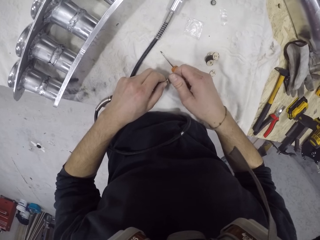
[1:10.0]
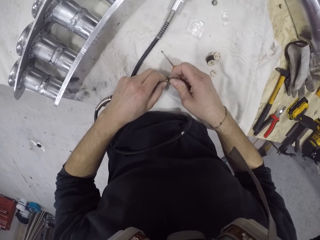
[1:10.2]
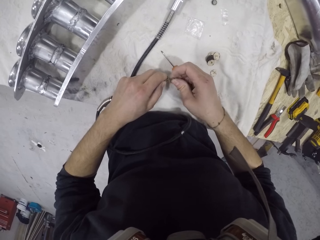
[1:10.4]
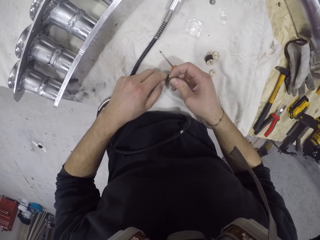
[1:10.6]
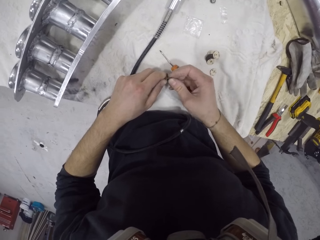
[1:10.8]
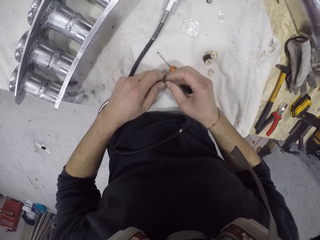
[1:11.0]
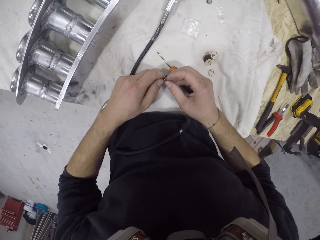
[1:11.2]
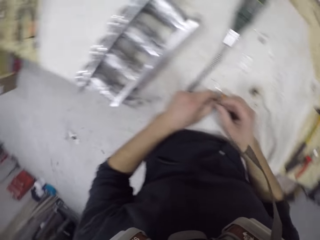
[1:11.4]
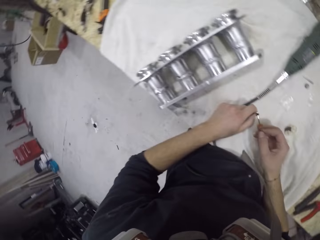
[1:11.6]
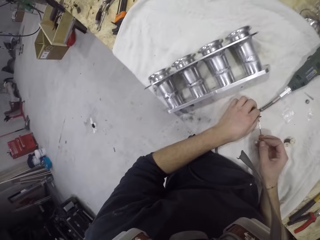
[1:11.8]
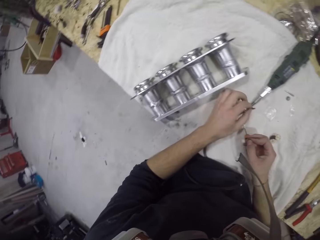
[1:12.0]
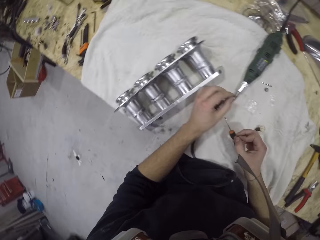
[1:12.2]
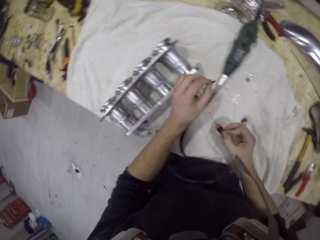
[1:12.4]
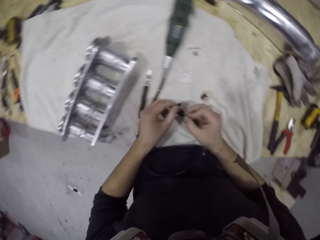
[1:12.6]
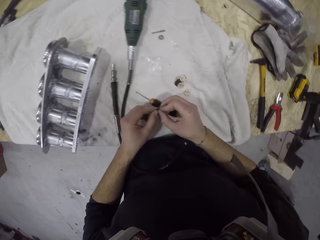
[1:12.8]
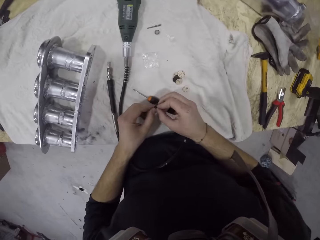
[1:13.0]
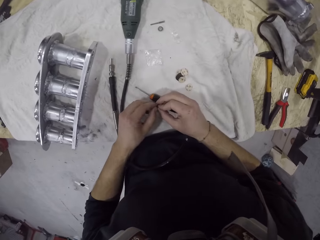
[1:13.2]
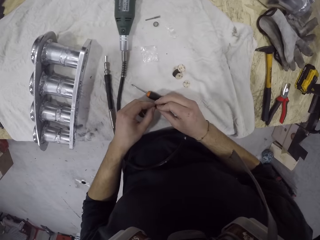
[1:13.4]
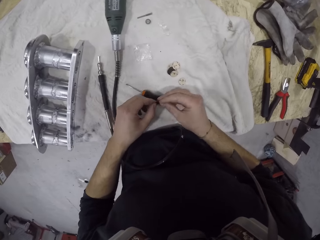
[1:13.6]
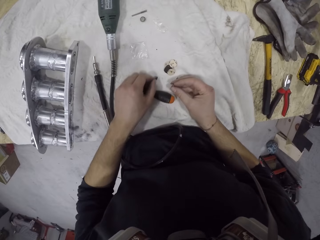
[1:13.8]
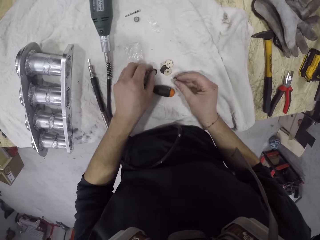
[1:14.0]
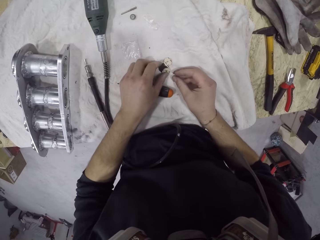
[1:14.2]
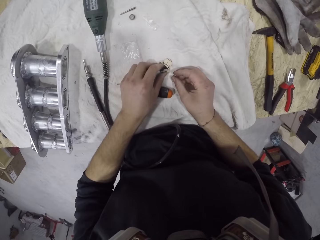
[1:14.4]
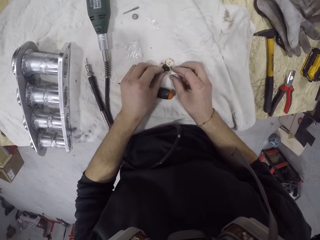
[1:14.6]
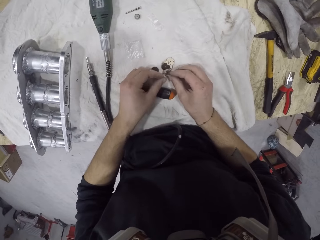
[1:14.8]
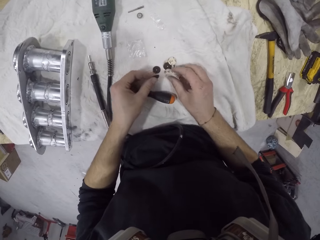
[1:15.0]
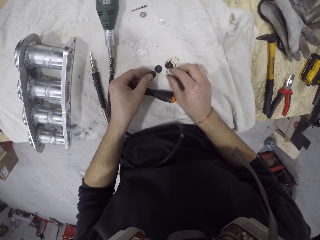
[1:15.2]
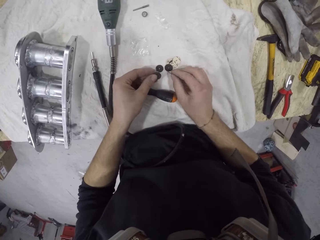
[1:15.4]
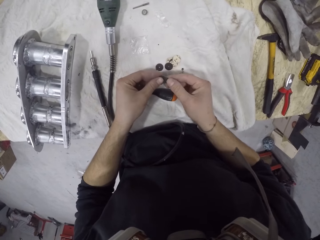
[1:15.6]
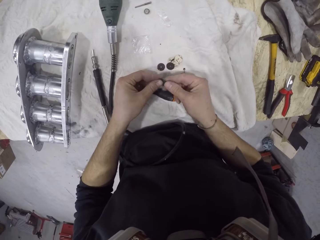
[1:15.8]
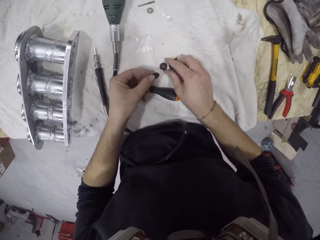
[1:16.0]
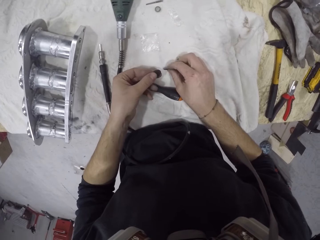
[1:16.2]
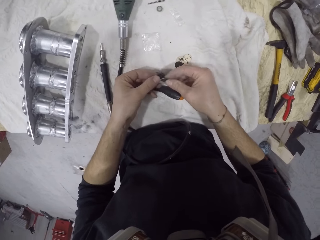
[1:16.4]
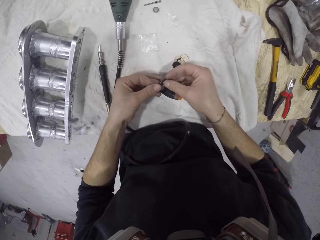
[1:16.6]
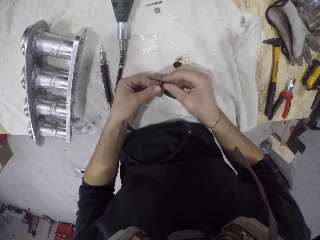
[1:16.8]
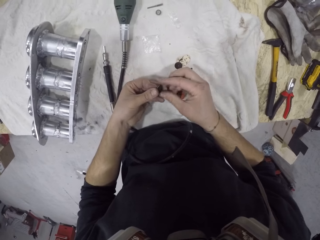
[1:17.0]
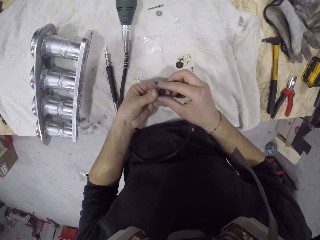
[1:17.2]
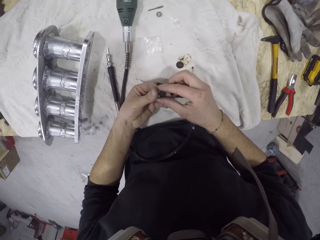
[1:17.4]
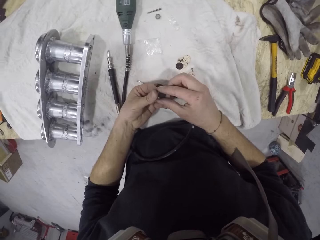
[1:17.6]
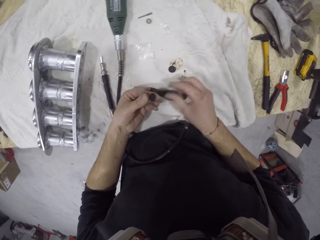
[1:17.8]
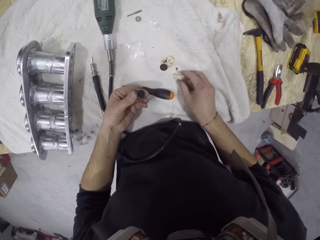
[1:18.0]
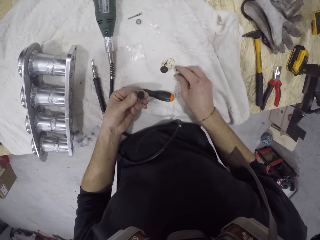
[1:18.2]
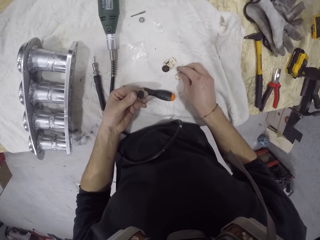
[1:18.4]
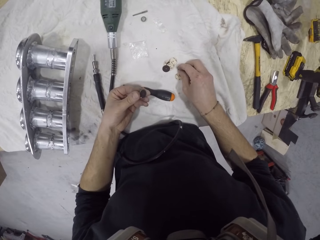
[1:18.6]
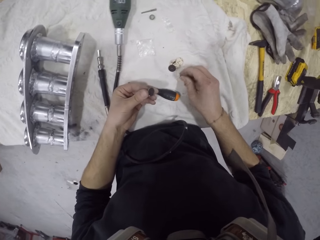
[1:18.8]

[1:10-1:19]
The camera wearer removes the file sander from the gas welding machine. He drops the rotary tool on the table with his left hand. He holds the sander paper with both hands. He drops the sander paper on the table with his right hand. He picks up a sander paper from the table with his left hand. He picks up a sander paper from the table with his right hand. He passes the sander paper from his right hand to his left hand. He picks up a sander paper from the table with his right hand. He holds the sander papers together in both hands. He picks up a piece of metal from the table with his right hand.

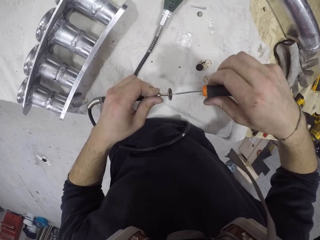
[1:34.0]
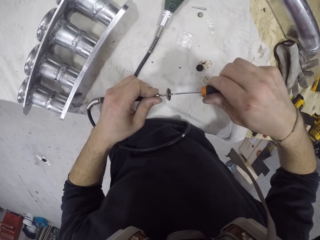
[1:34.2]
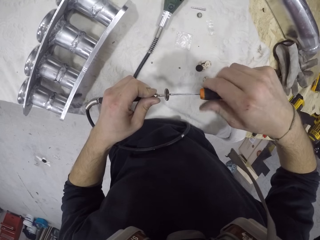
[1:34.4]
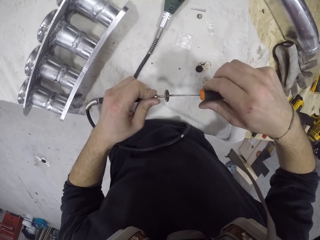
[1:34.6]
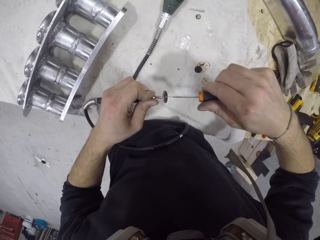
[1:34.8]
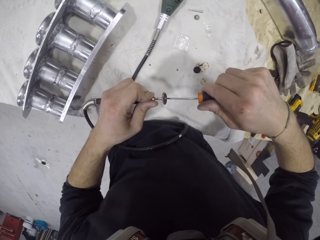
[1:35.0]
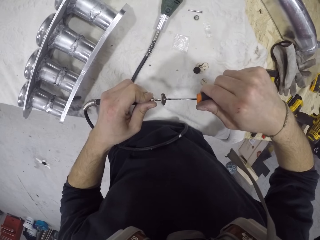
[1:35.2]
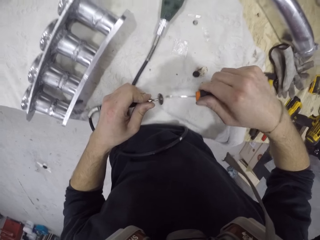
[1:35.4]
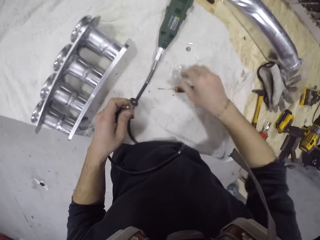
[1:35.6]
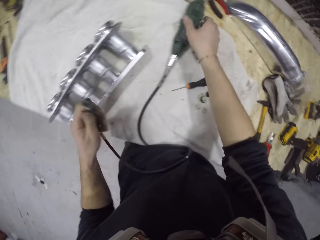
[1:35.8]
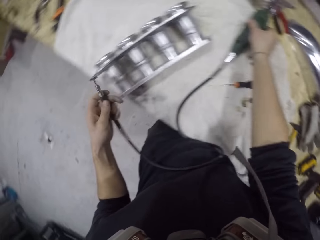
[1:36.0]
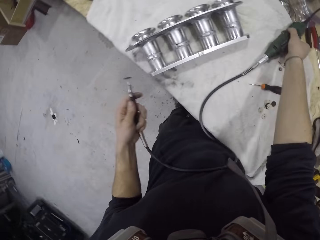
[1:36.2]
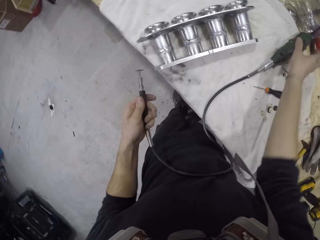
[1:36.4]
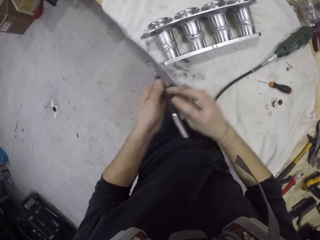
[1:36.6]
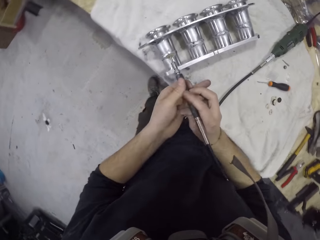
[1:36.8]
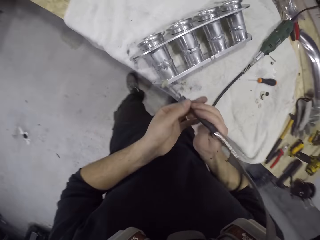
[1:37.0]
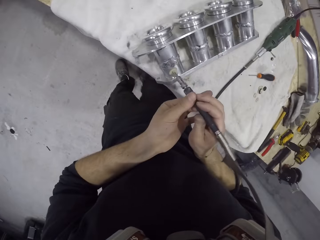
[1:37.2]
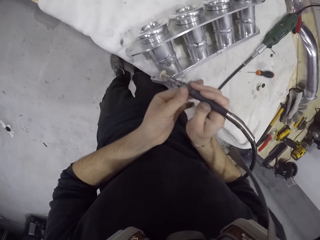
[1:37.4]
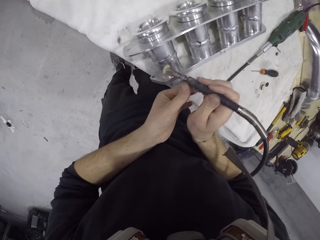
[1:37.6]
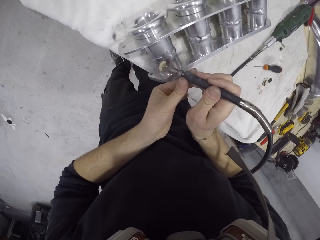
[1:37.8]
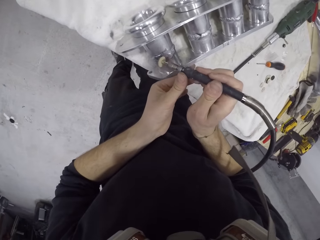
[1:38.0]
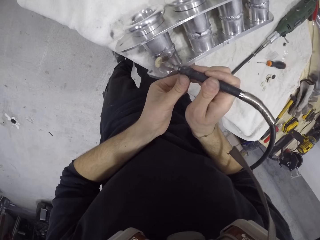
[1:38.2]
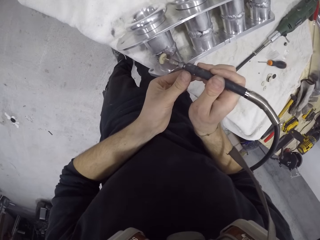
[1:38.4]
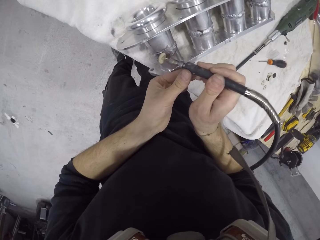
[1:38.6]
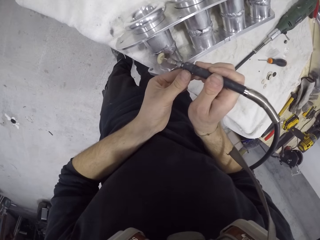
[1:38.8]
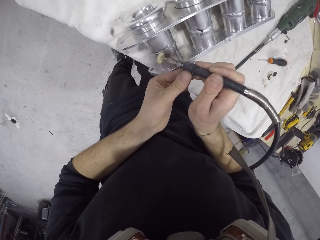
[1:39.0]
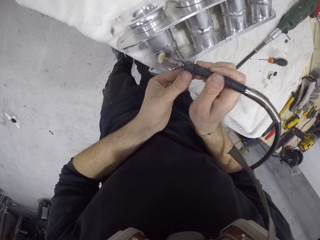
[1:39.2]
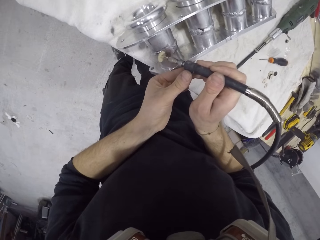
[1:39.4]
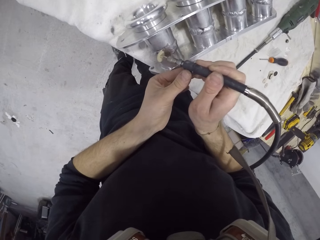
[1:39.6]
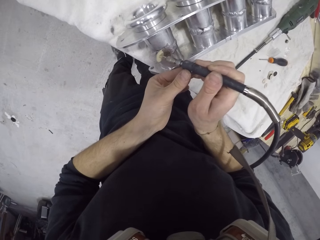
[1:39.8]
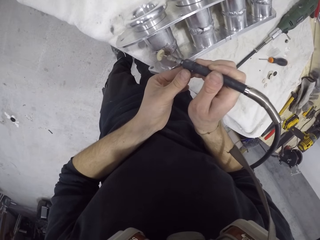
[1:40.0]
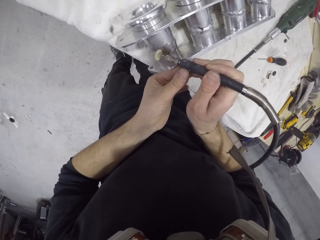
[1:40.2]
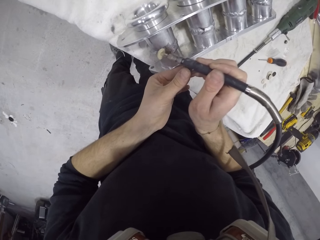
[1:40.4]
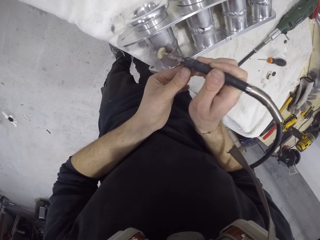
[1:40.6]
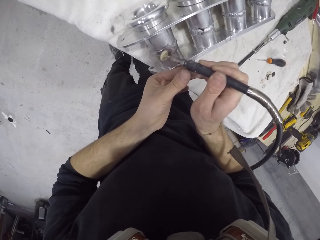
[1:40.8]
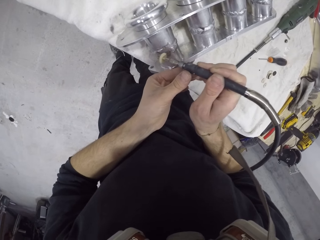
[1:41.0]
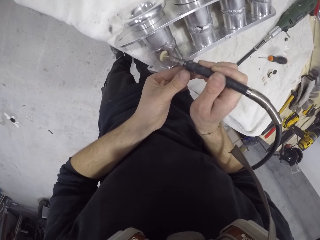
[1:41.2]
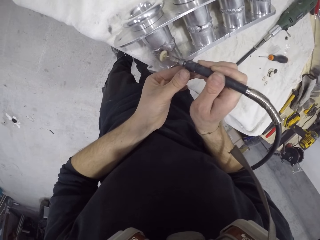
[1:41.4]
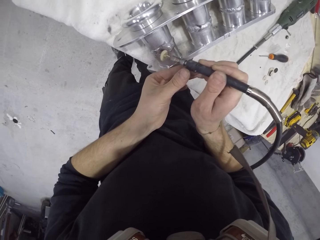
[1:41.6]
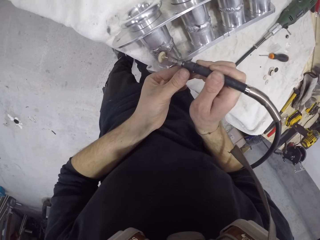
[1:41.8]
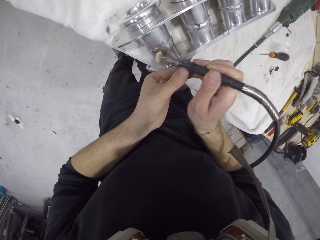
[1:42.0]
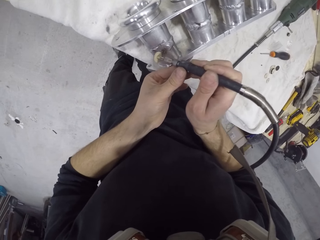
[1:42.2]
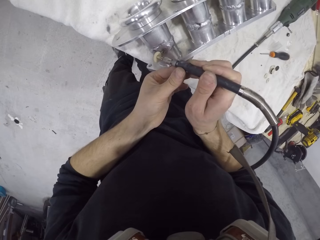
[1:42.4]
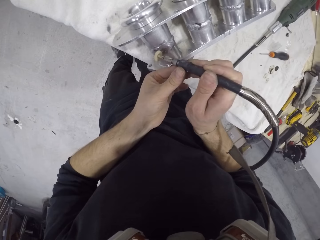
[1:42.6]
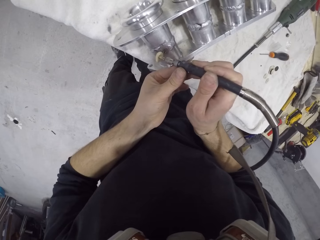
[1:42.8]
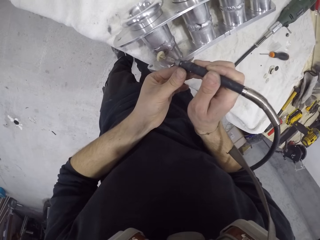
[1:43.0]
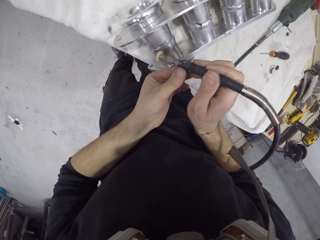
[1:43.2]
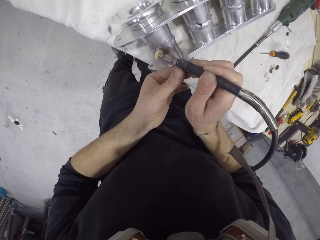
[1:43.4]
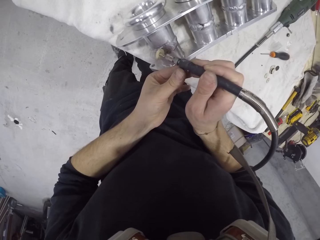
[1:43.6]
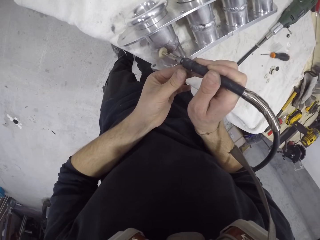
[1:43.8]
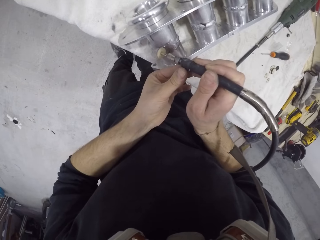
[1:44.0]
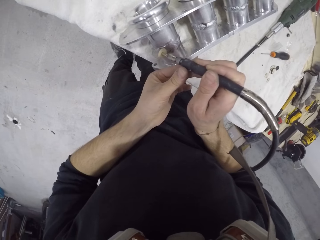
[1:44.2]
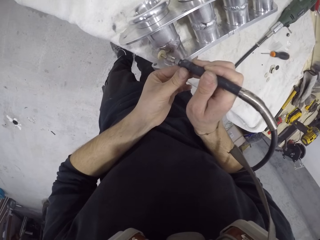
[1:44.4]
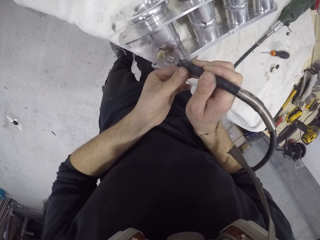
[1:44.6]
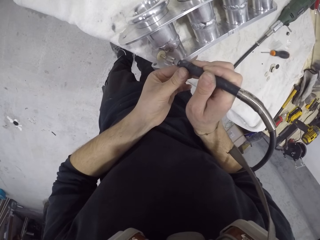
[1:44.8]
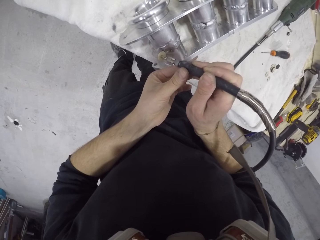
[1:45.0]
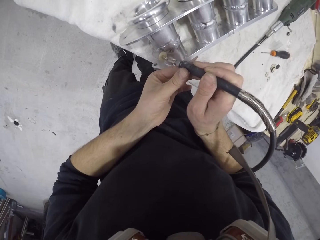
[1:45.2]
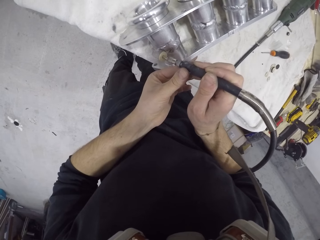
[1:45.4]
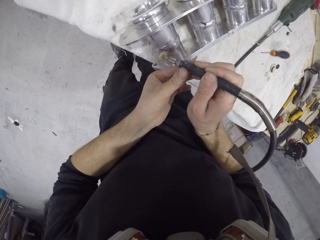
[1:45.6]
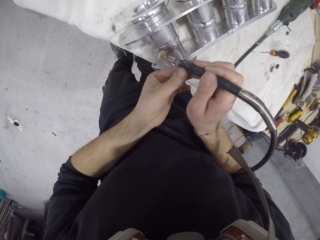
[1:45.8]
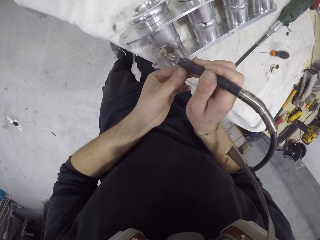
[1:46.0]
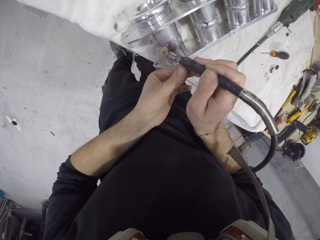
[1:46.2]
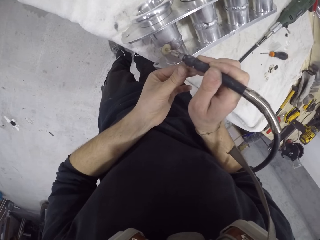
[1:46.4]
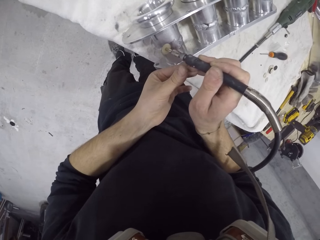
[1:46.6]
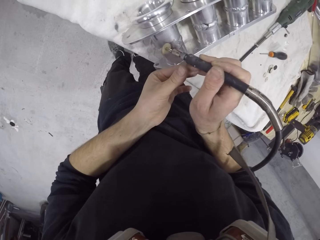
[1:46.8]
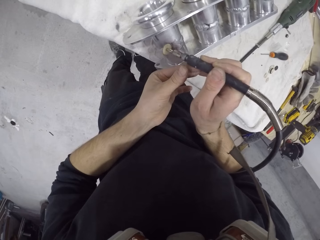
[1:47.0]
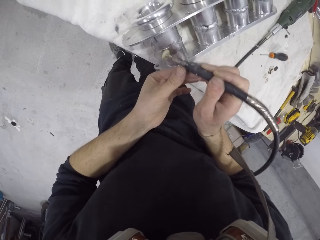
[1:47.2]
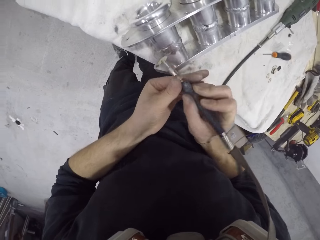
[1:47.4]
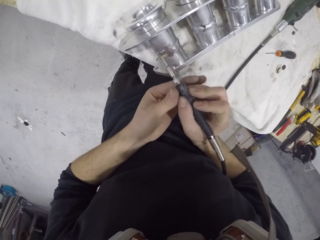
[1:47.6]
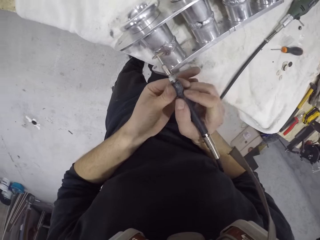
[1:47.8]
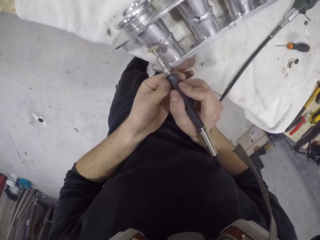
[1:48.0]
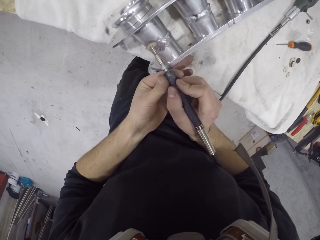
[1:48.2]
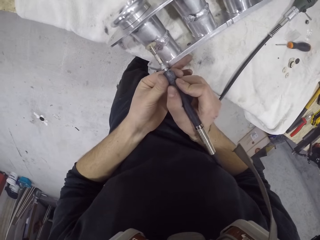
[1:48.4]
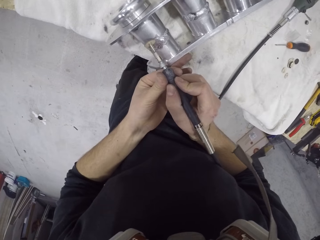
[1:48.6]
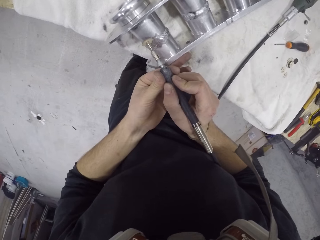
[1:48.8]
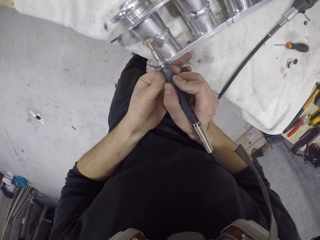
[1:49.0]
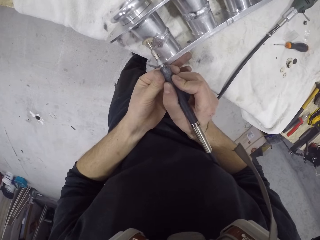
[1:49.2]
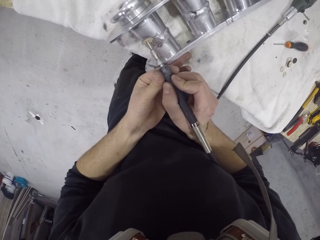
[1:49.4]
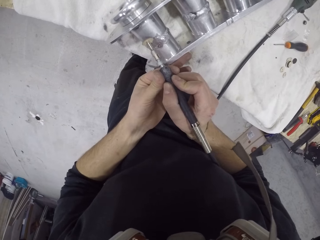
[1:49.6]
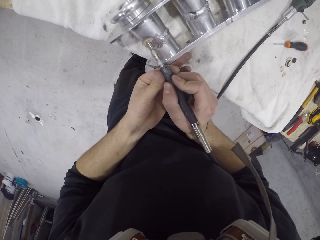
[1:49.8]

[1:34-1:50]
The camera wearer drops the screwdriver on the table. He switches off the rotary tool with his right hand. He presses the electric holder. He passes the rotary tool from his left hand to his right hand. He smoothens the piece of metal on the table with the rotary tool with both hands.
